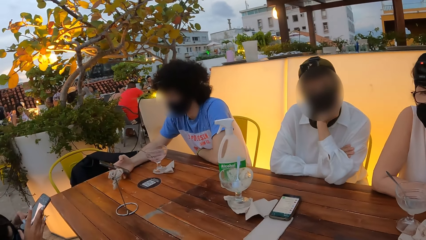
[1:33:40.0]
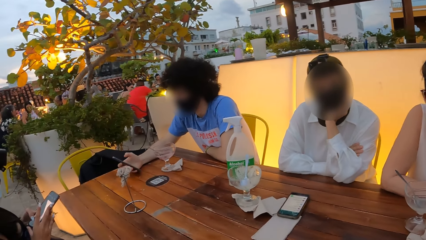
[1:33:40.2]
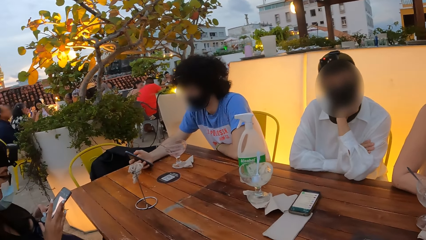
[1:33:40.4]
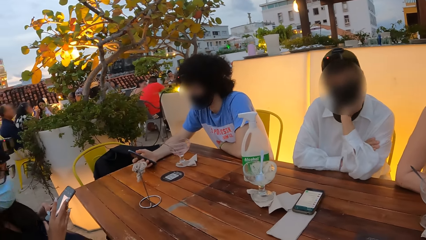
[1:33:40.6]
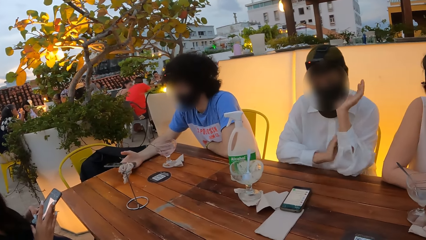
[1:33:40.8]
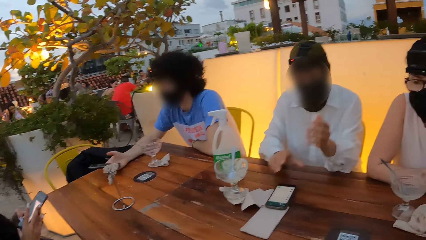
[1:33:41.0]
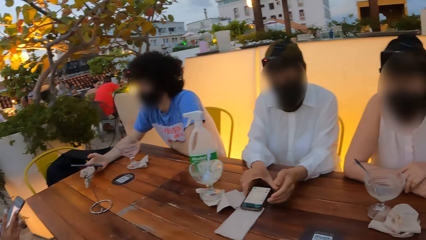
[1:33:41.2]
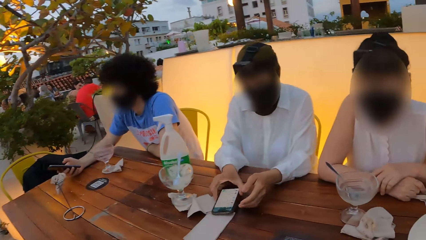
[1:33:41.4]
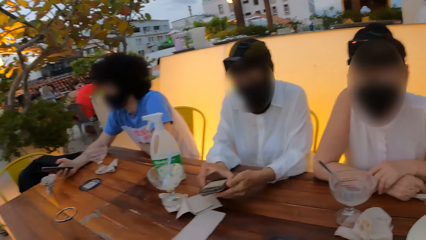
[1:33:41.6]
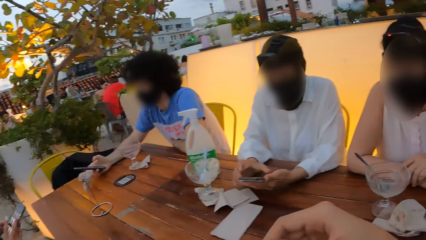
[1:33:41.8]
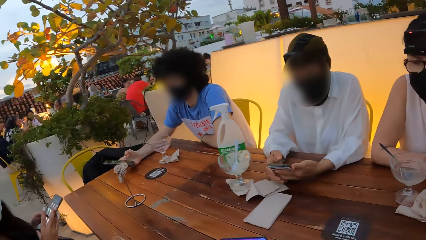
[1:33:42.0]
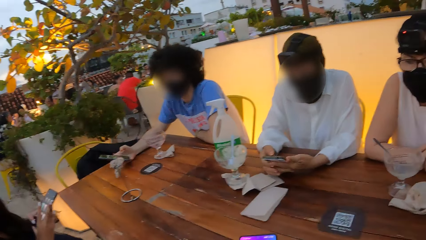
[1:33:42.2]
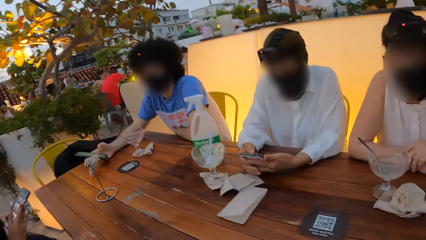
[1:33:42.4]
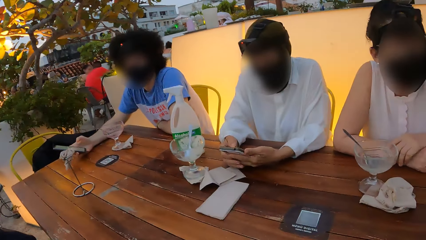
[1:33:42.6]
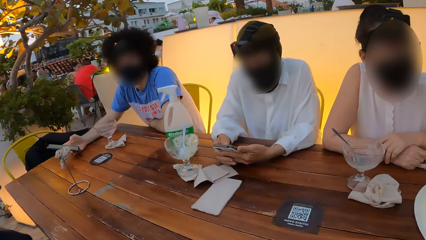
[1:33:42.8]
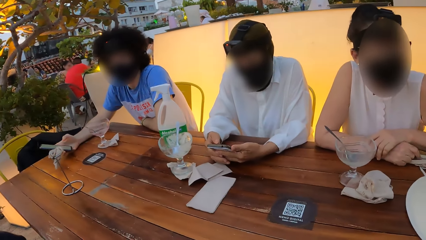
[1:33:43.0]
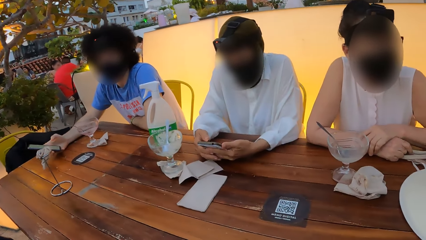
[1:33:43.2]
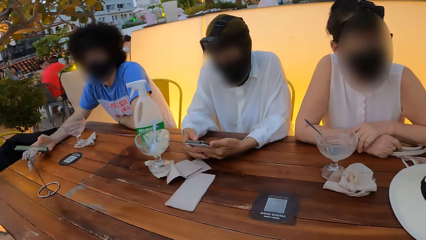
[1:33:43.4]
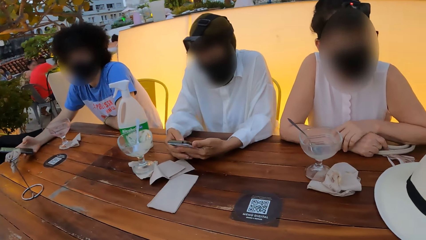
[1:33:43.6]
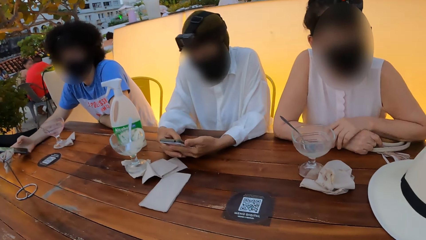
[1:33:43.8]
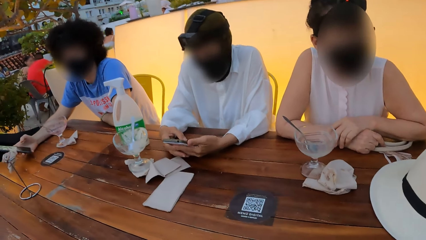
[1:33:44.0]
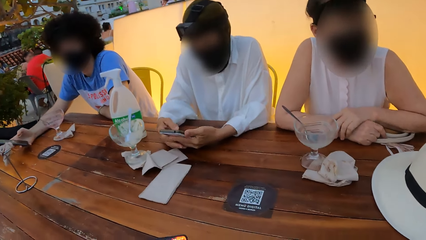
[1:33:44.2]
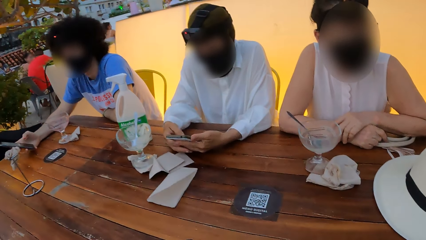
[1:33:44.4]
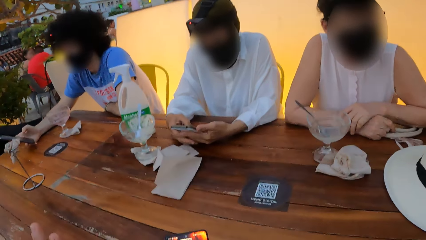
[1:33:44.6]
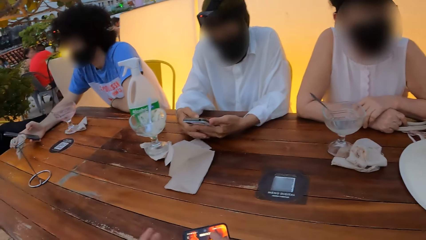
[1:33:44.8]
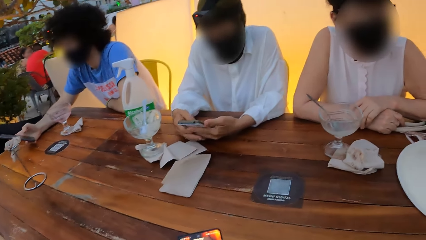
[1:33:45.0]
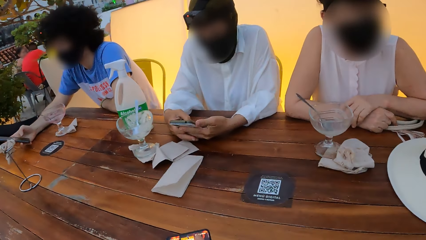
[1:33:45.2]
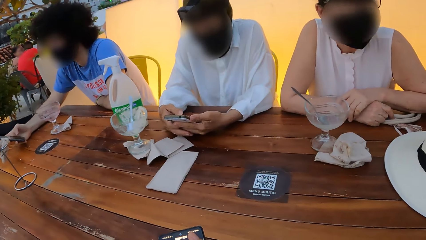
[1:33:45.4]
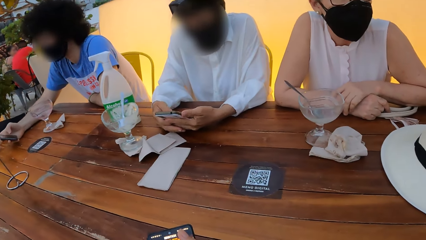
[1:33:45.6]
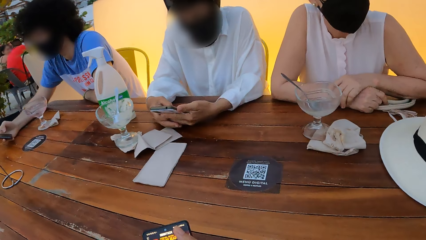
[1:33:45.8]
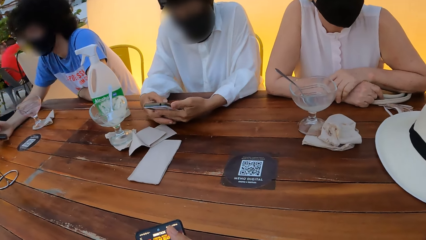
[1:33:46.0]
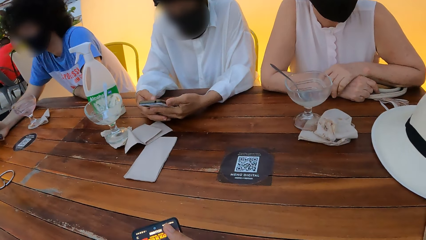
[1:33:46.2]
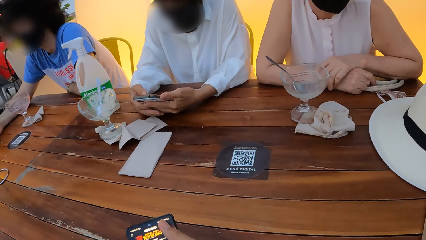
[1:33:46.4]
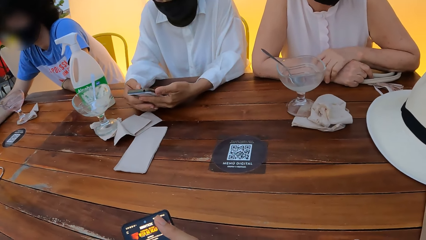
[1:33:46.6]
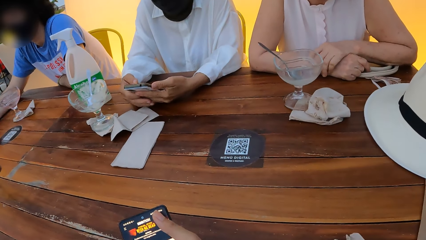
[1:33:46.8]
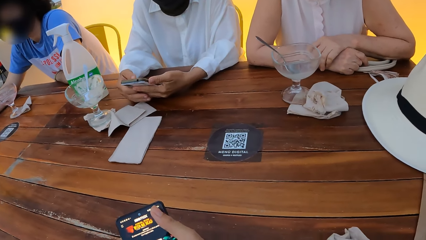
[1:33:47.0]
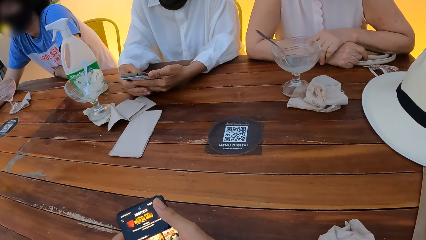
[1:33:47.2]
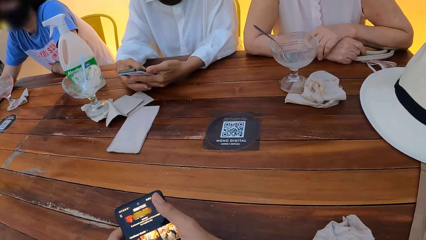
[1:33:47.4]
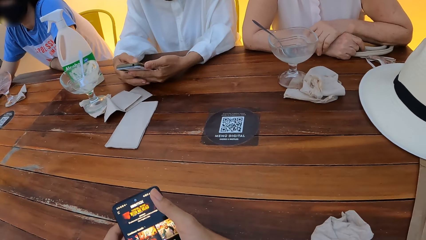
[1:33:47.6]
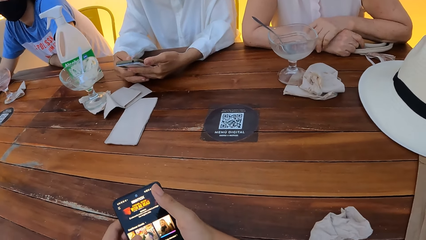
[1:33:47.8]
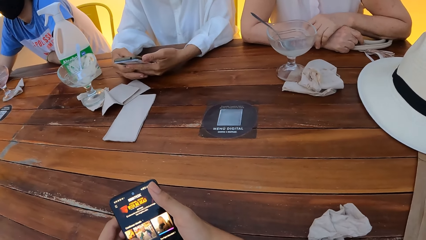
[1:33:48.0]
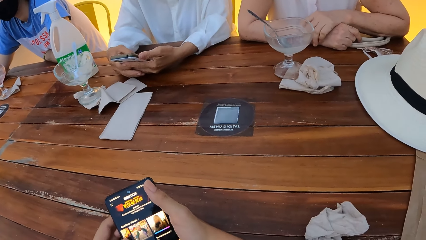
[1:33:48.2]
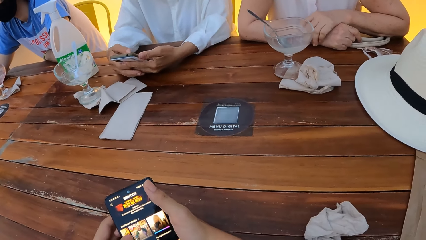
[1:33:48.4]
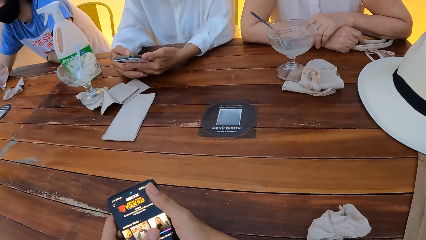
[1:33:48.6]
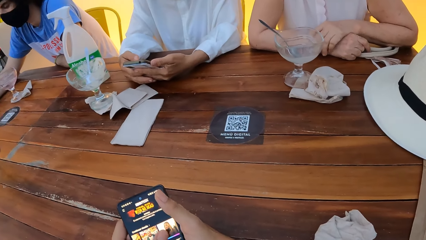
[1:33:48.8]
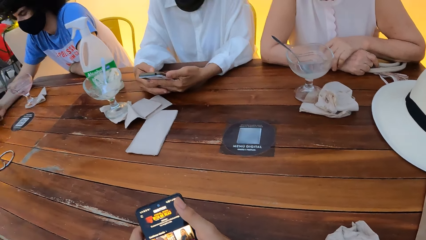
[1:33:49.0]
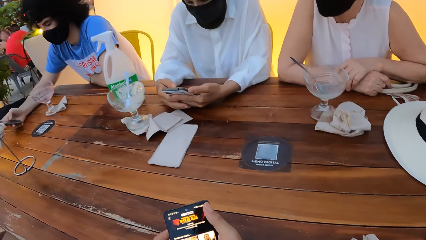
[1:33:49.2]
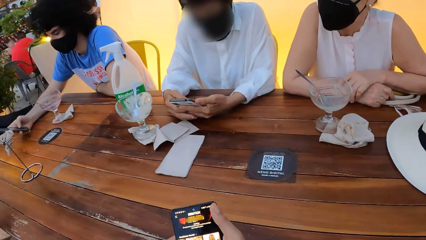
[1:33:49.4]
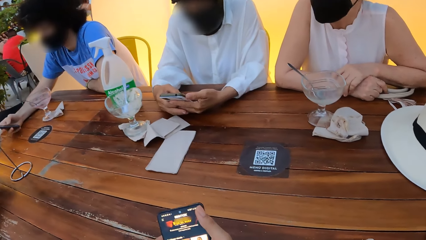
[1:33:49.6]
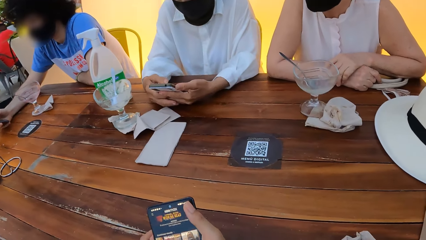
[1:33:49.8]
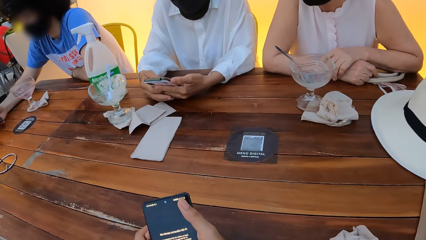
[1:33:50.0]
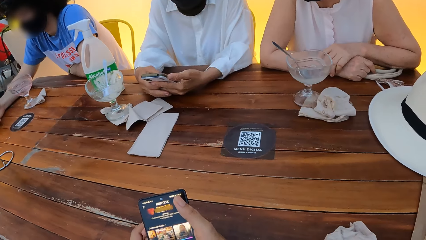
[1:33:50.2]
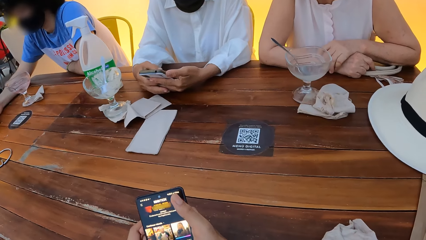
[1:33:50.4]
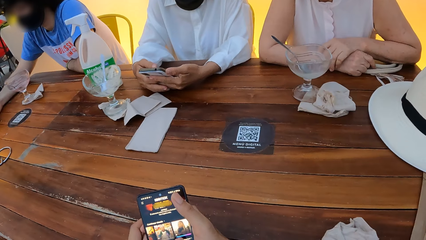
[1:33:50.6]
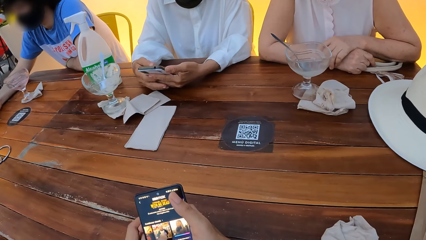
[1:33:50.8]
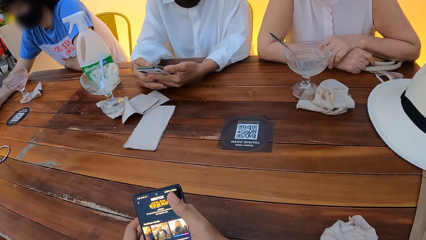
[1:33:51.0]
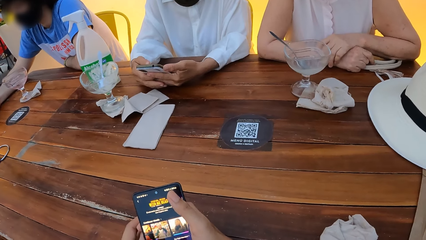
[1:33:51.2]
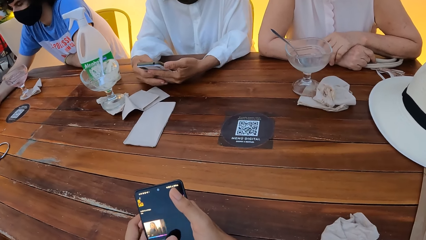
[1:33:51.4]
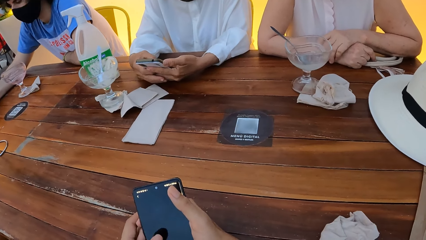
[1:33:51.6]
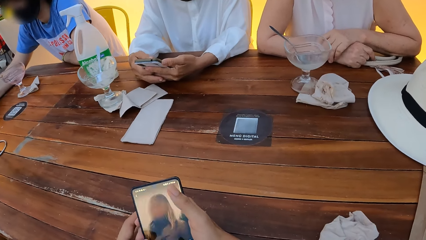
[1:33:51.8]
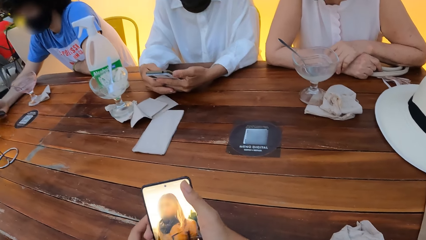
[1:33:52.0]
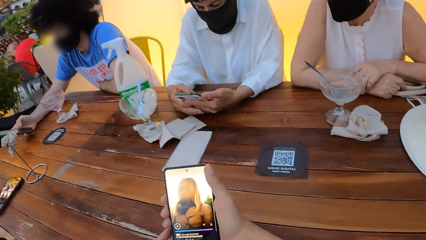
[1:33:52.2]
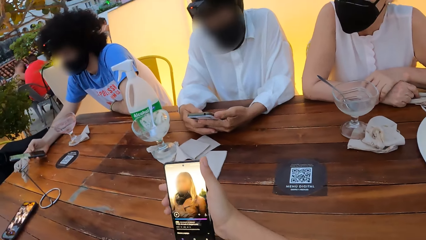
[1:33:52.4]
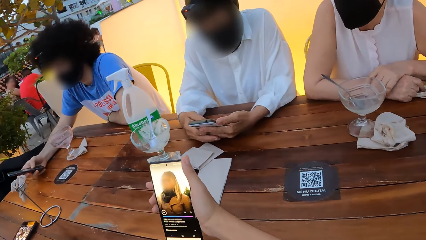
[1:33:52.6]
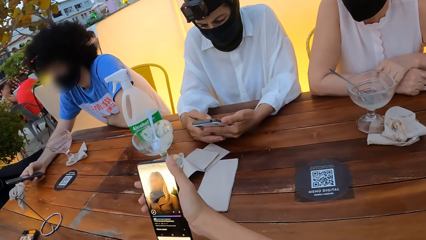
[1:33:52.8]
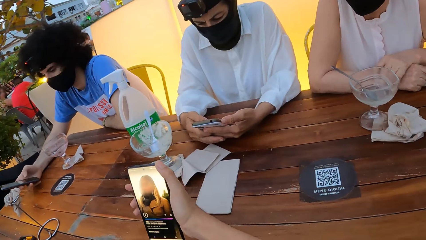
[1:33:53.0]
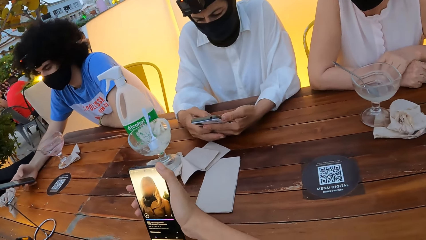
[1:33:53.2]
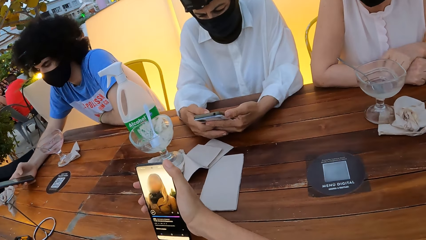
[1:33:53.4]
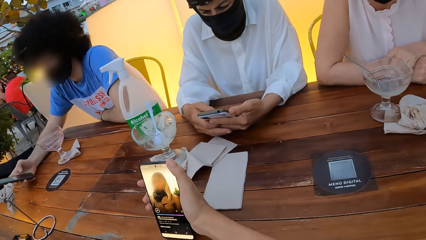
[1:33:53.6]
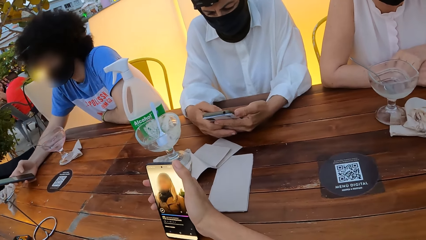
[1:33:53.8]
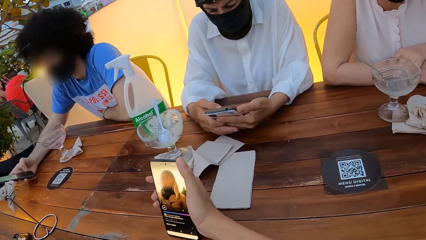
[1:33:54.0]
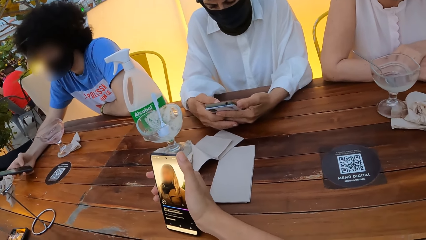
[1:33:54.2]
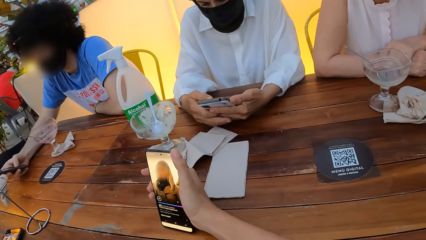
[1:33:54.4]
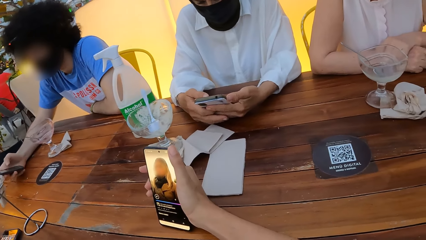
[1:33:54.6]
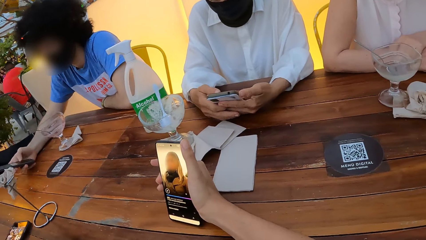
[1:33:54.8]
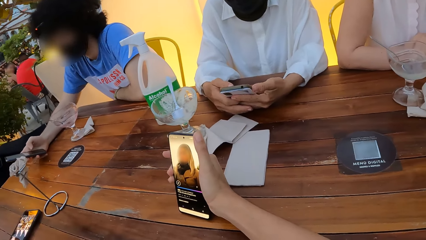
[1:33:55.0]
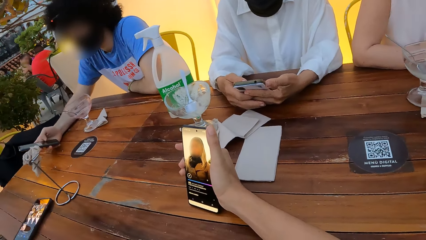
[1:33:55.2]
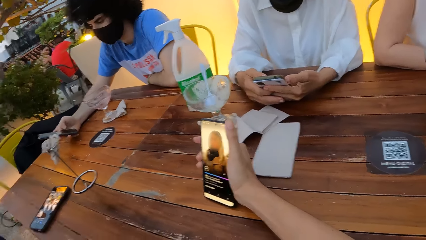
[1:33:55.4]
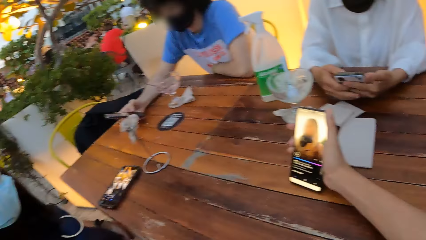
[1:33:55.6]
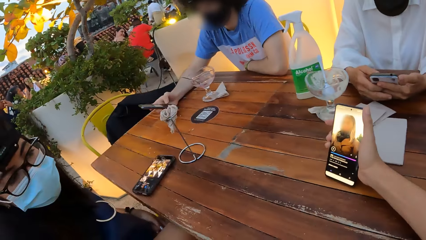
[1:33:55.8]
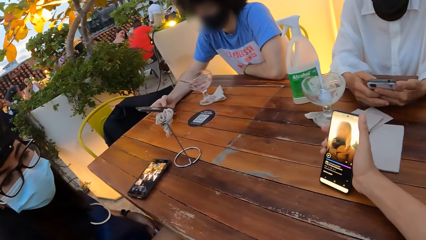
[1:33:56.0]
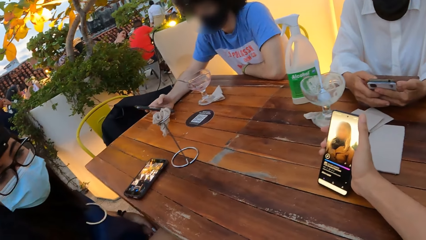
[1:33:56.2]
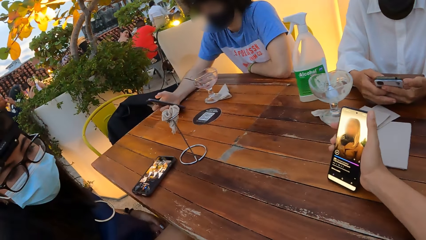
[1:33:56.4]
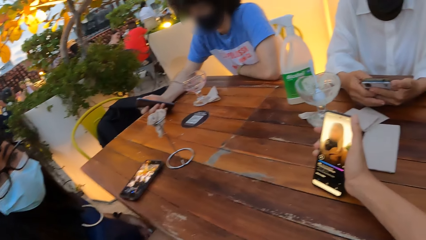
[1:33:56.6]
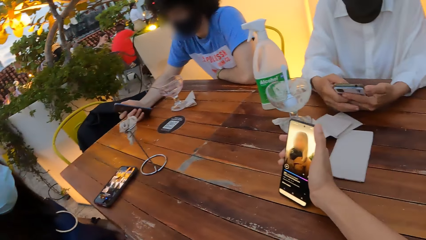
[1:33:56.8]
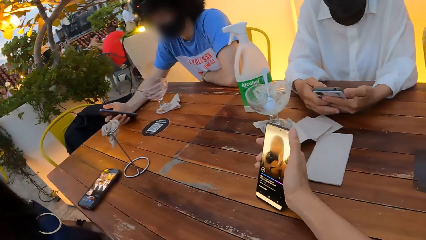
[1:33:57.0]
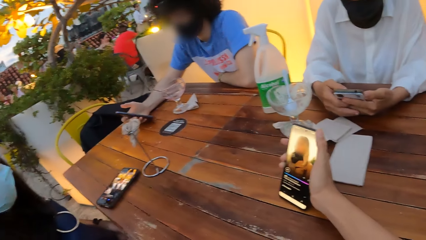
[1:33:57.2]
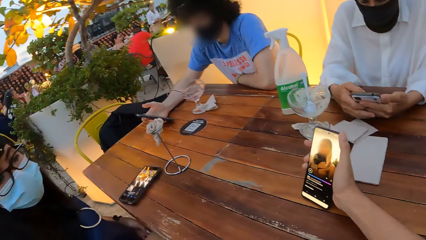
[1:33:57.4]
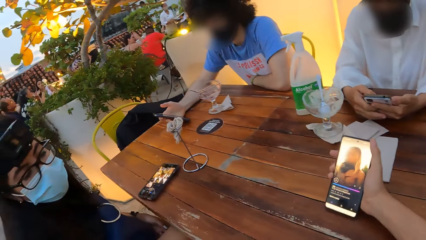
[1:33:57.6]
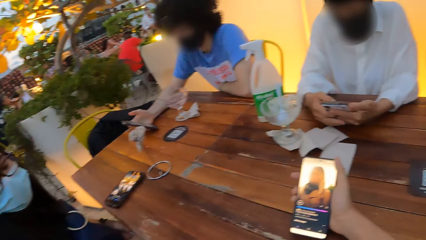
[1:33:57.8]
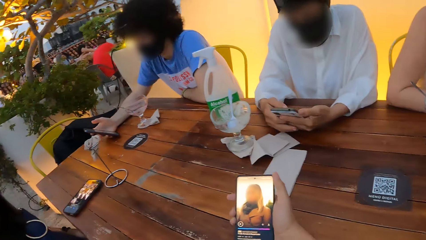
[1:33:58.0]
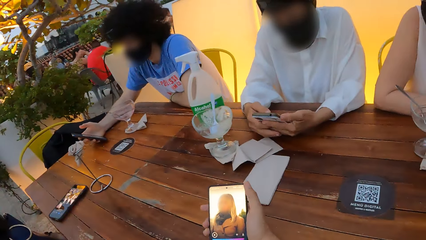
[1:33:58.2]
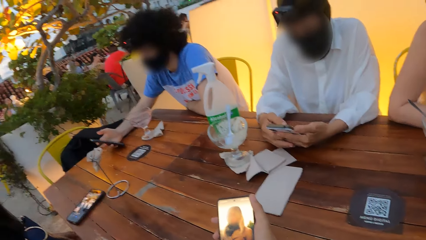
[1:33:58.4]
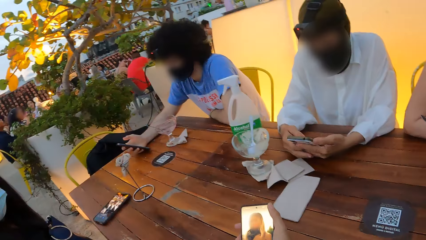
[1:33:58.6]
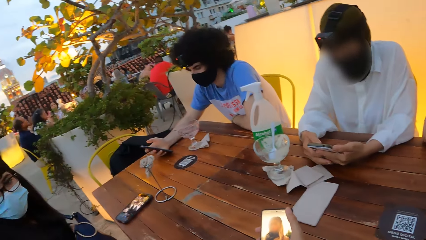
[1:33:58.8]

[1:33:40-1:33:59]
A lady operates a phone. The camera wearer uses his phone. He interacts with another lady.
